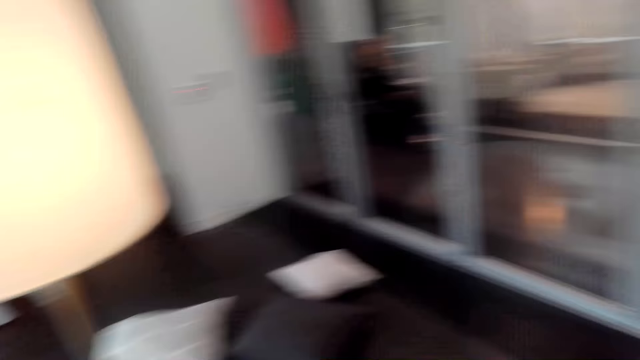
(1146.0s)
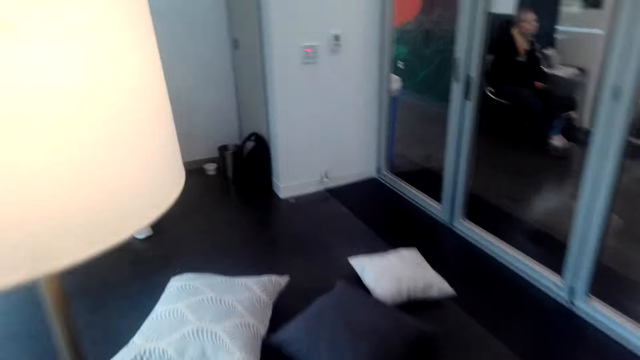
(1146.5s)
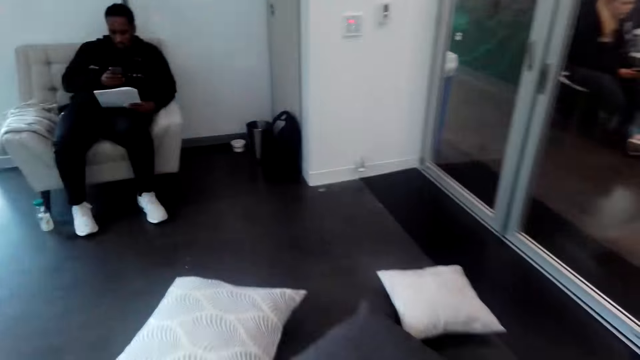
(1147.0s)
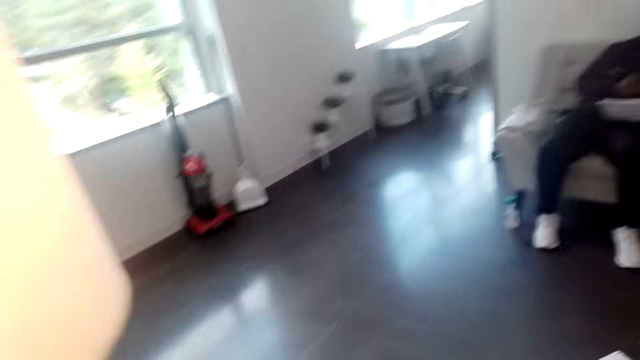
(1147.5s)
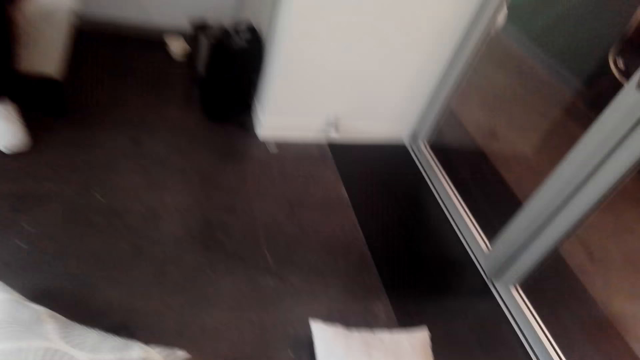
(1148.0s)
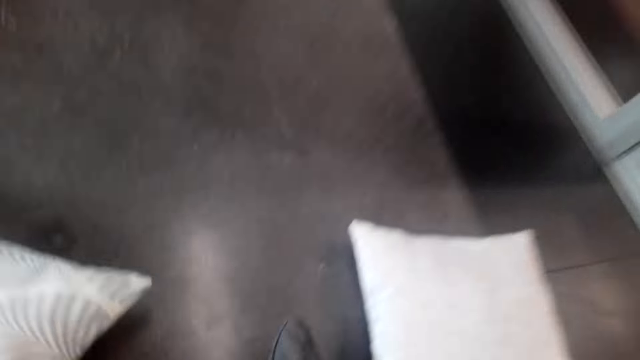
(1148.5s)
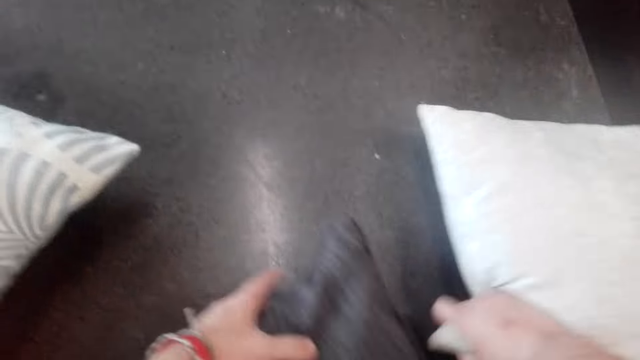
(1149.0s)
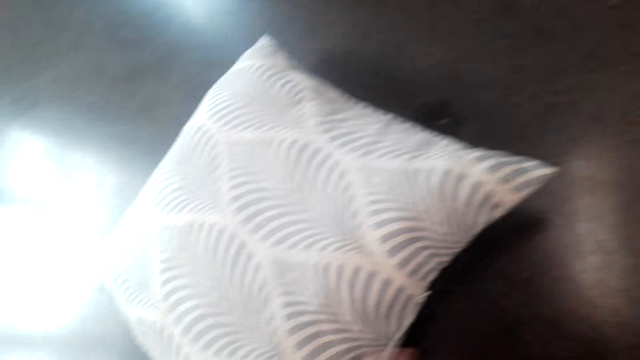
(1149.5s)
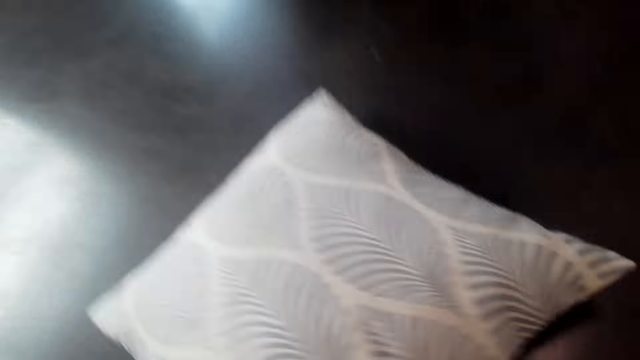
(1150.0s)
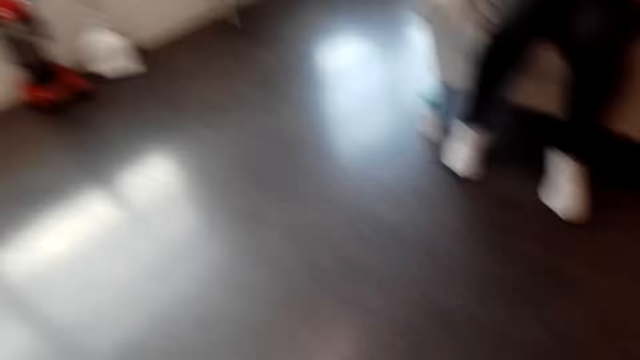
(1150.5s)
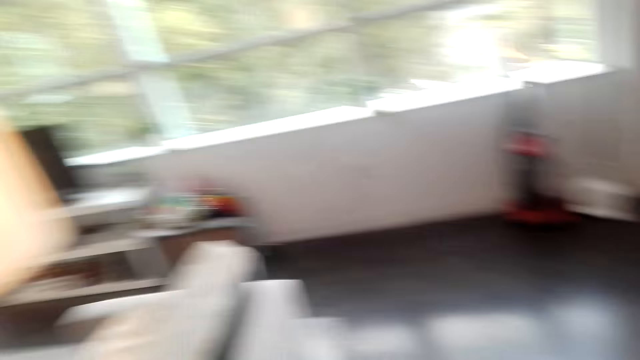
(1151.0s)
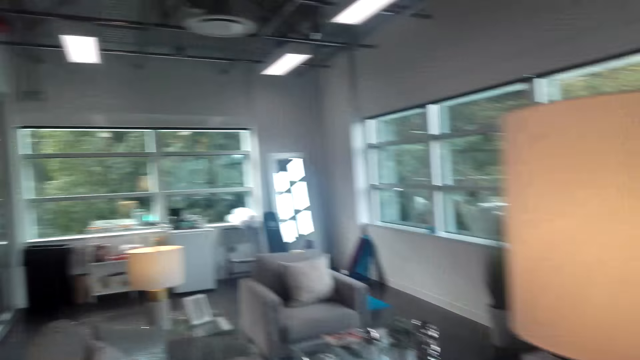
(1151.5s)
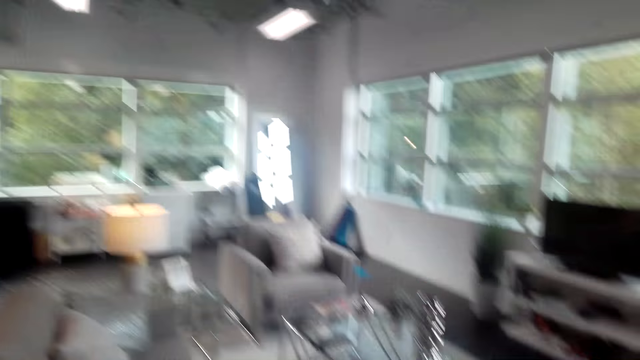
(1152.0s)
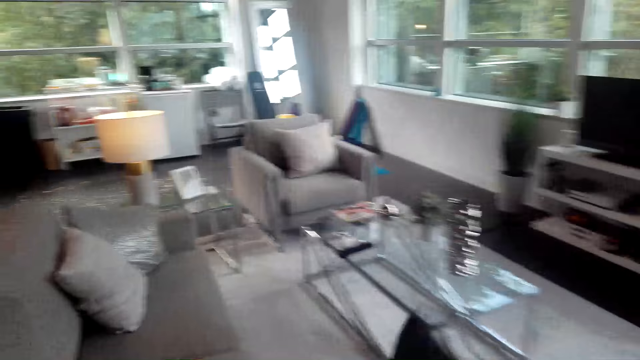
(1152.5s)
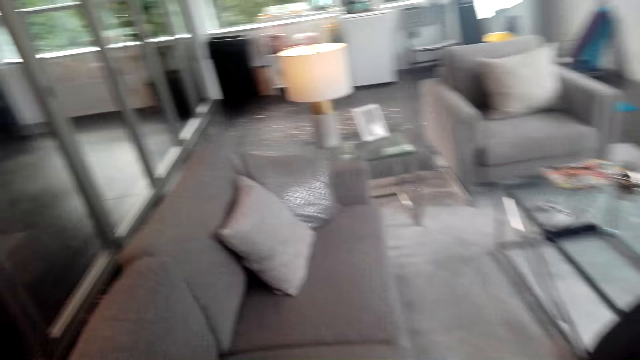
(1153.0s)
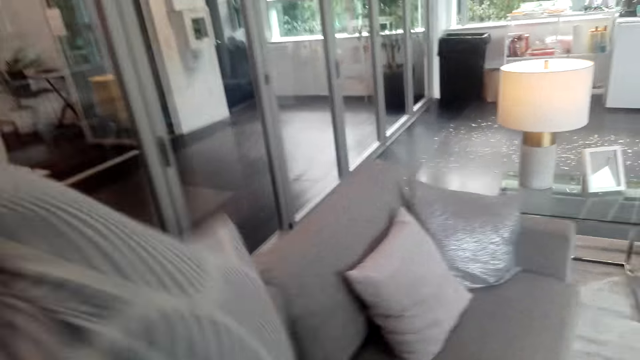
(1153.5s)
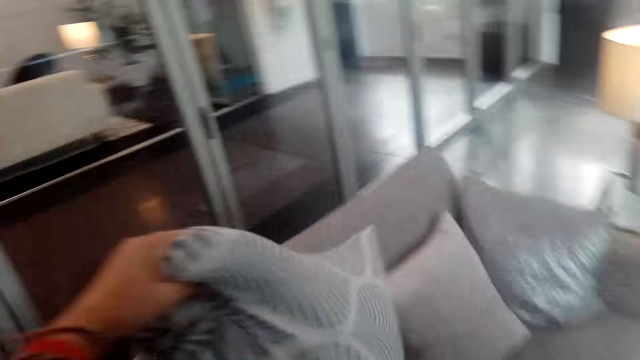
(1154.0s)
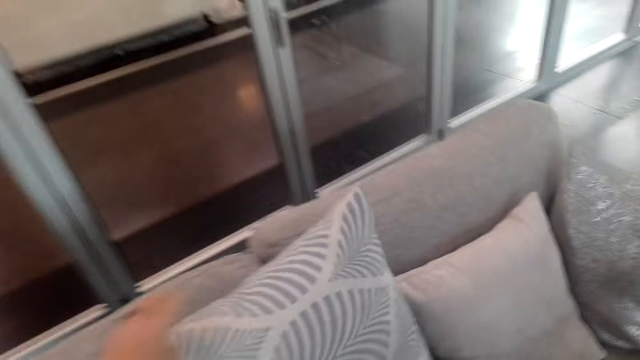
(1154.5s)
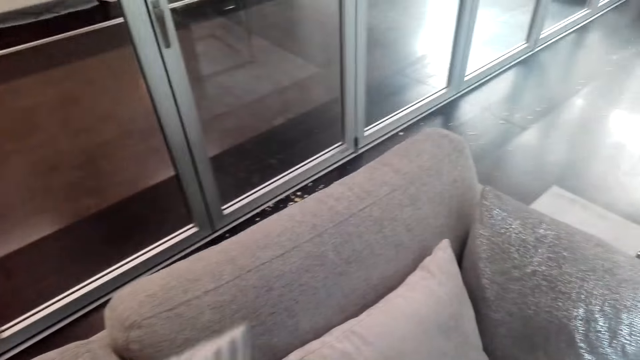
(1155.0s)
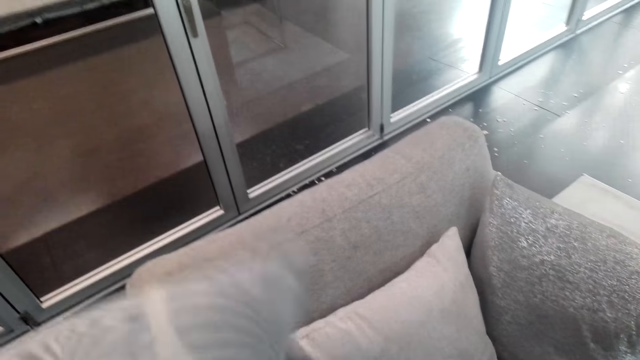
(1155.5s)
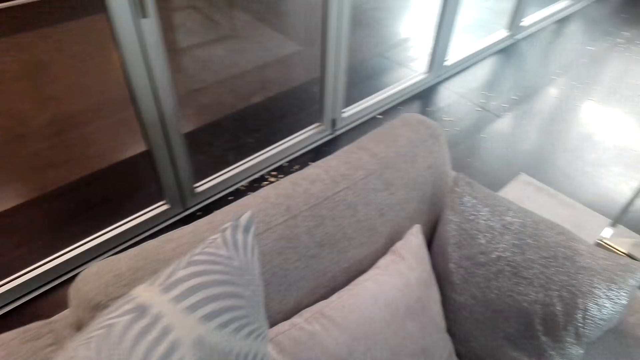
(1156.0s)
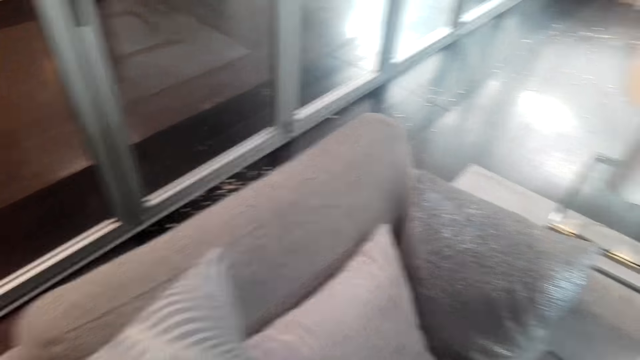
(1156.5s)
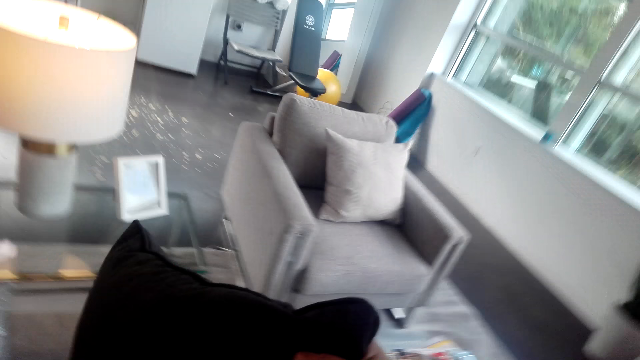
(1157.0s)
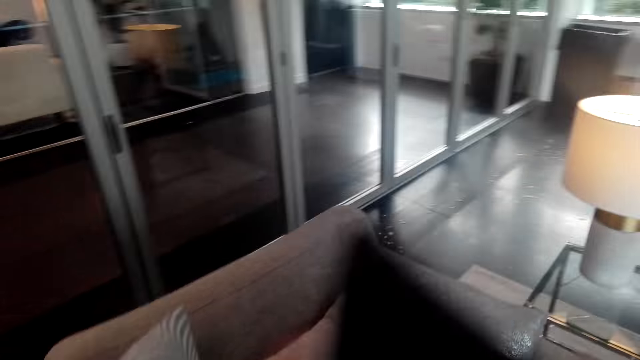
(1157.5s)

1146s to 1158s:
The camera wearer picks the throw pillows from the floor. They walk around. They put the throw pillows on the sofa.

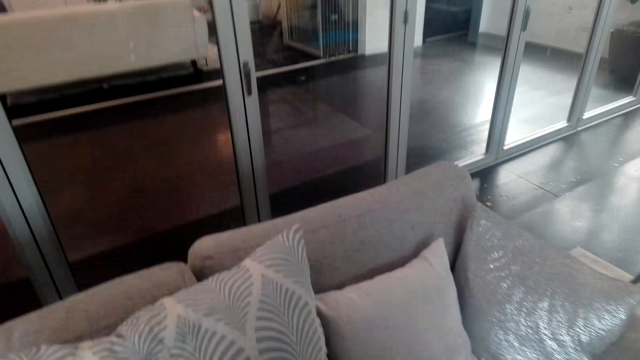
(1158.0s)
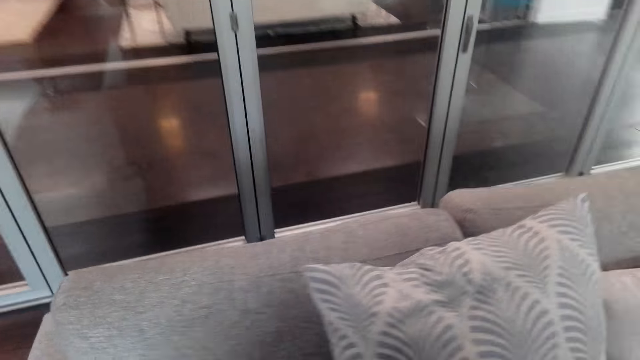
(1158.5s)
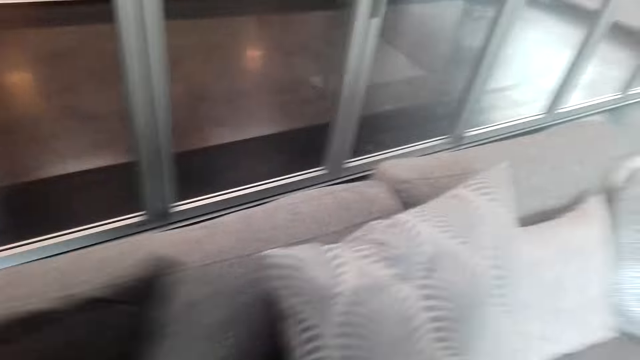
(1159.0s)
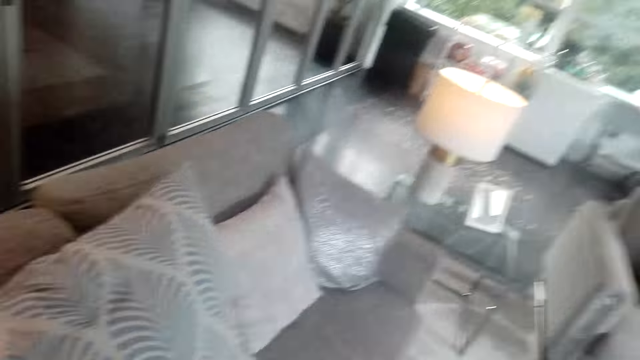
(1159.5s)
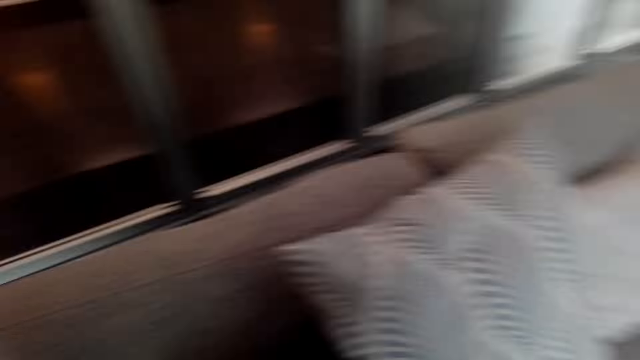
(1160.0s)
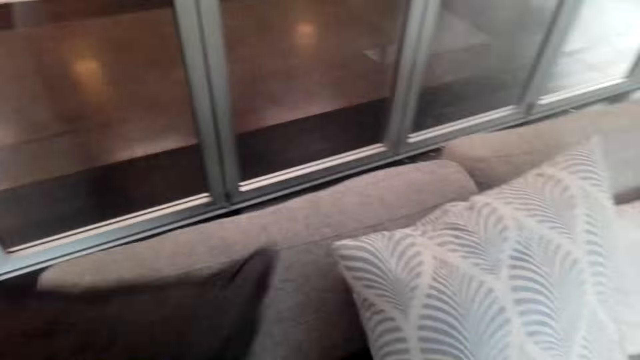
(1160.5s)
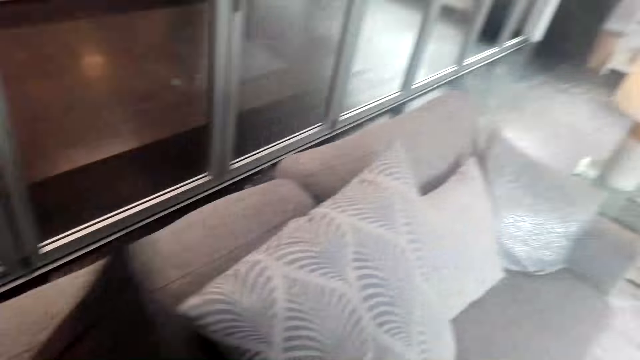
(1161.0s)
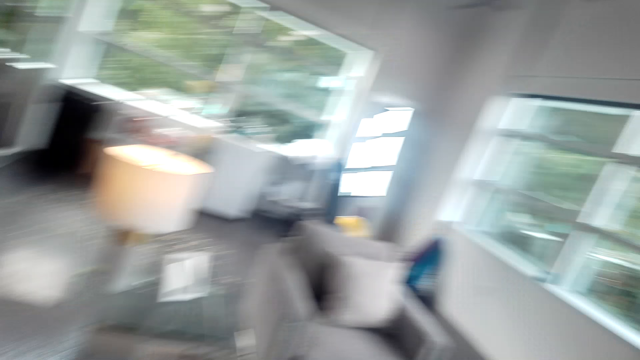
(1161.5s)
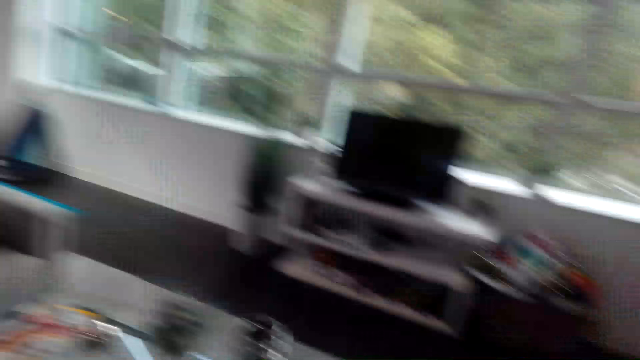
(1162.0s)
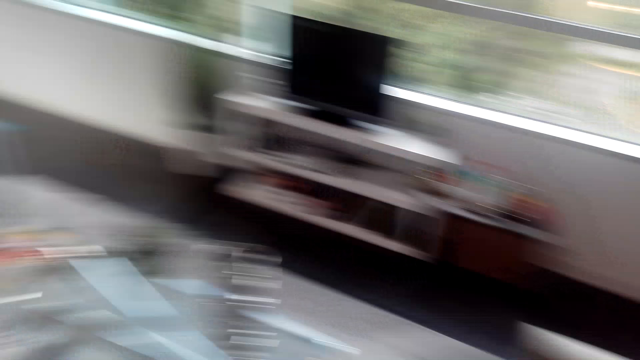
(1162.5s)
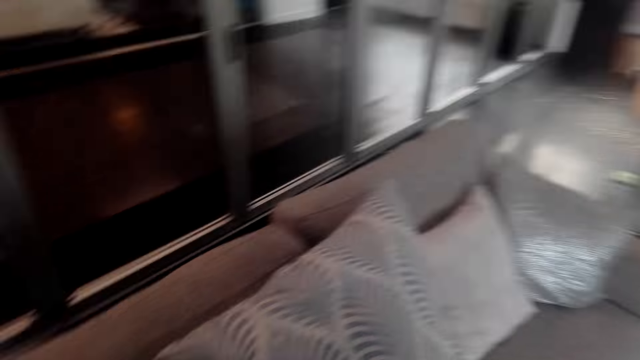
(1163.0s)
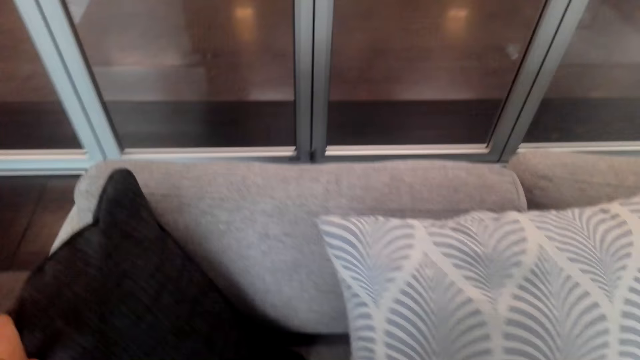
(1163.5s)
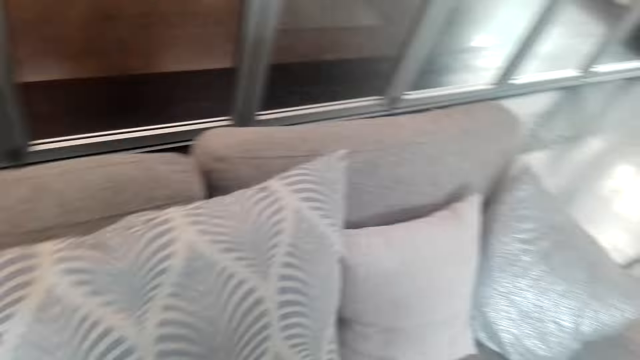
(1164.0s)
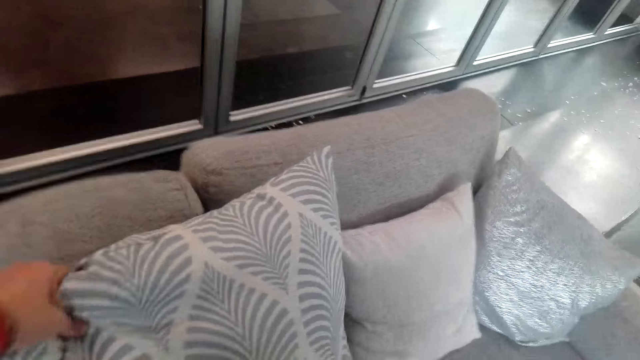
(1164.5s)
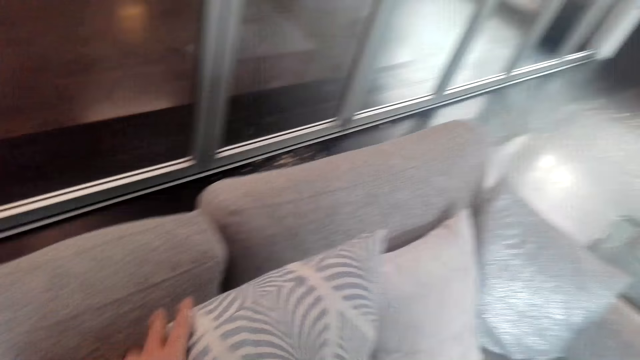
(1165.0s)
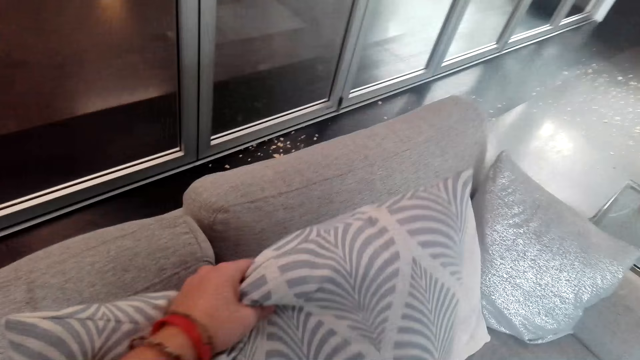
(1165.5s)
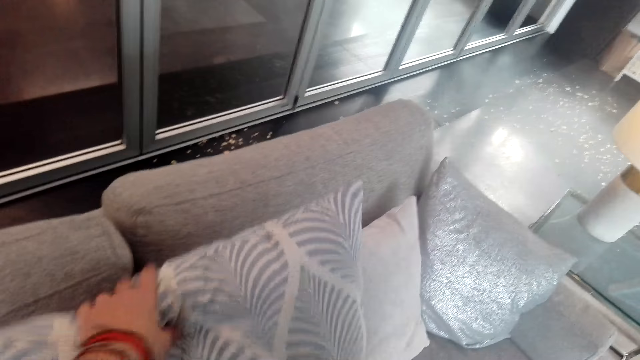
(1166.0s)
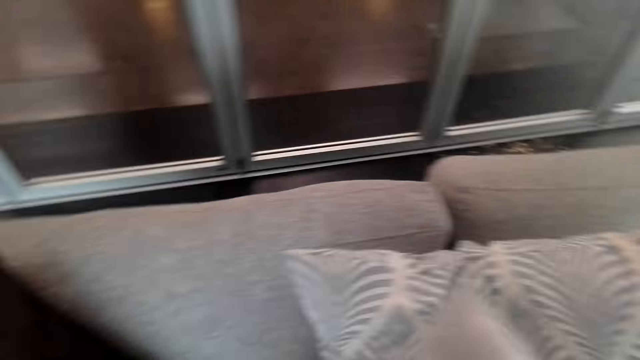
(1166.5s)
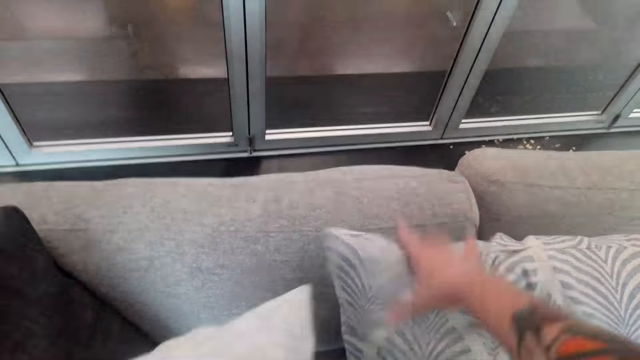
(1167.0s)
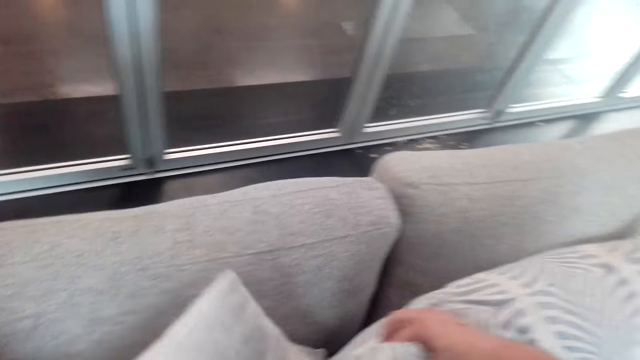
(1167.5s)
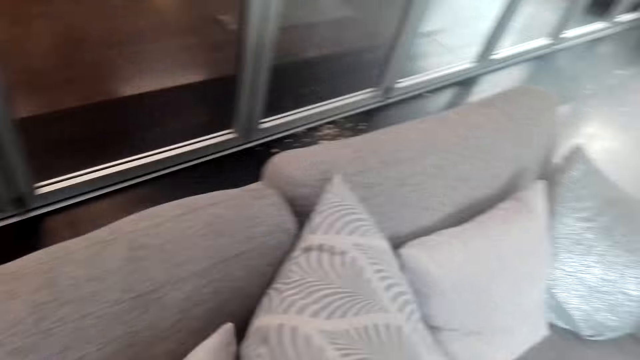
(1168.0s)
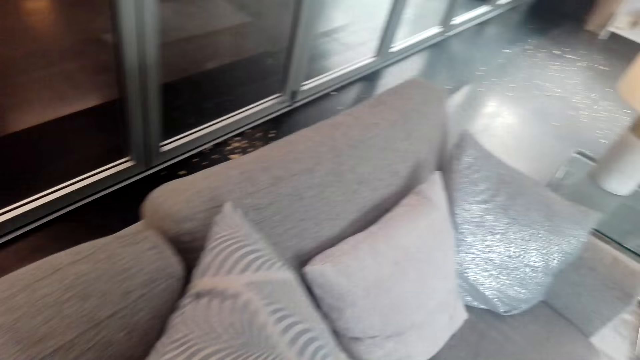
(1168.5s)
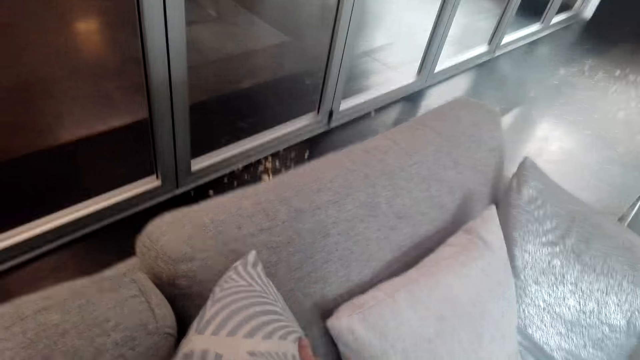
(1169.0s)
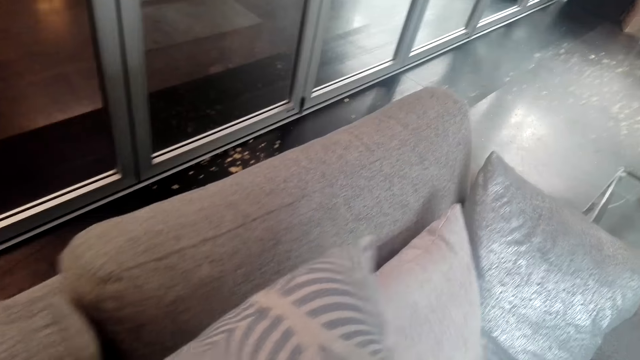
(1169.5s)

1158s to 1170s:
The camera wearer arranges the pillows on the chair. They look around the room. They arrange the throw pillow on the sofa.
